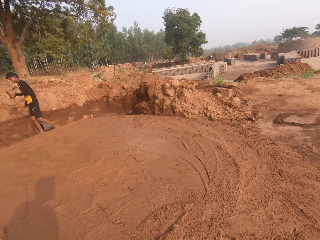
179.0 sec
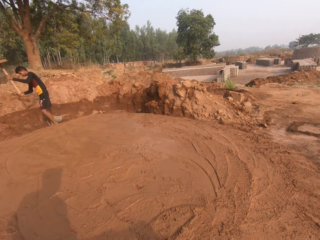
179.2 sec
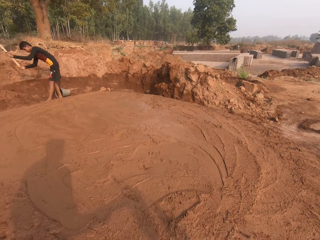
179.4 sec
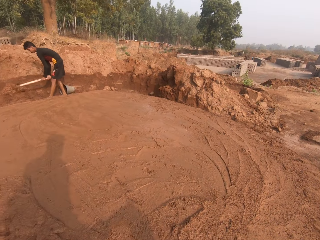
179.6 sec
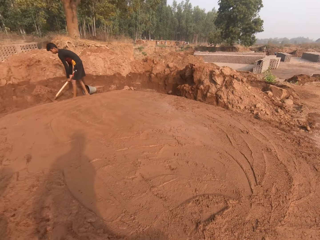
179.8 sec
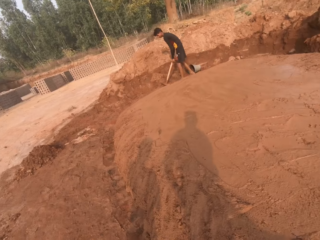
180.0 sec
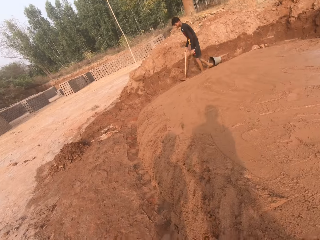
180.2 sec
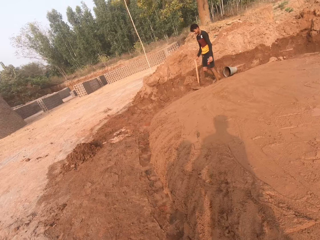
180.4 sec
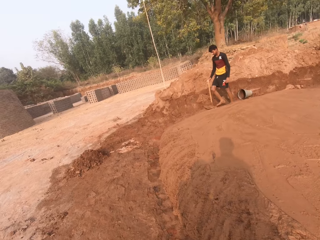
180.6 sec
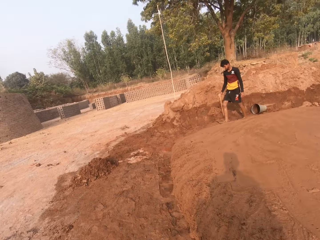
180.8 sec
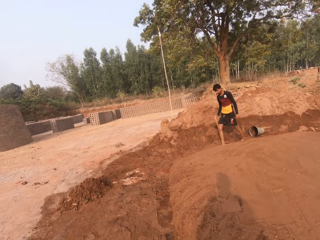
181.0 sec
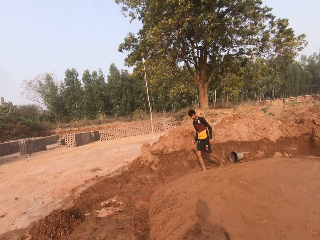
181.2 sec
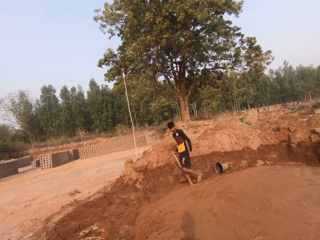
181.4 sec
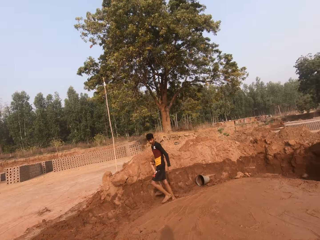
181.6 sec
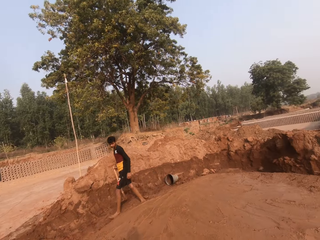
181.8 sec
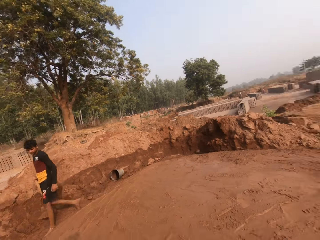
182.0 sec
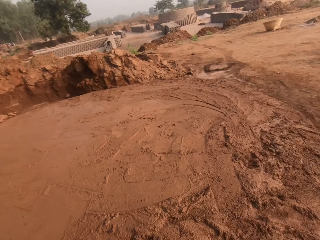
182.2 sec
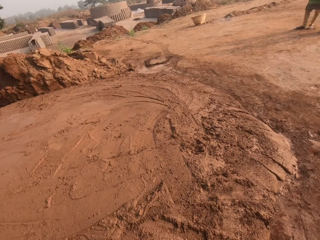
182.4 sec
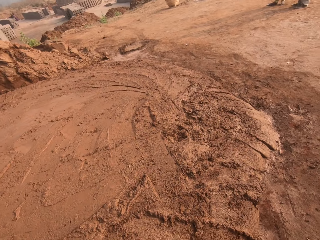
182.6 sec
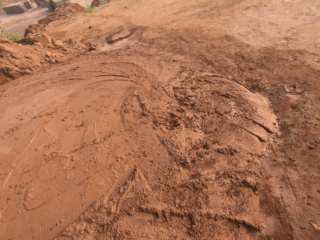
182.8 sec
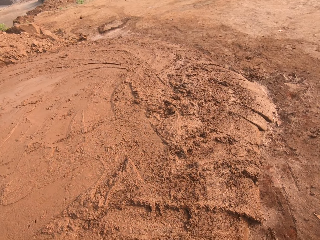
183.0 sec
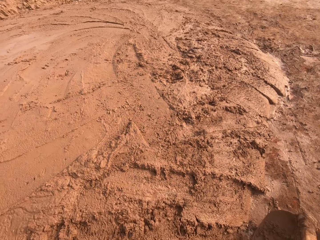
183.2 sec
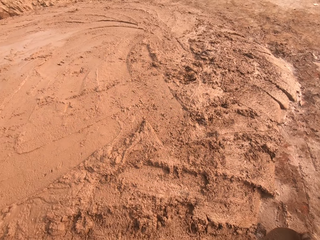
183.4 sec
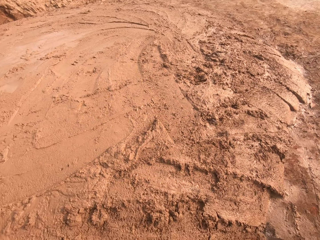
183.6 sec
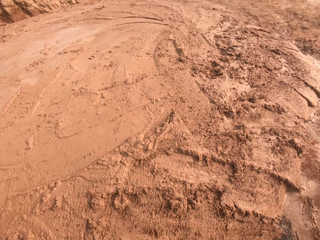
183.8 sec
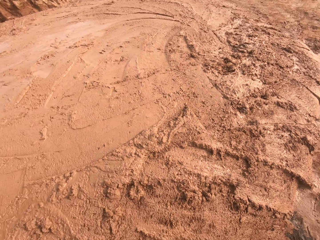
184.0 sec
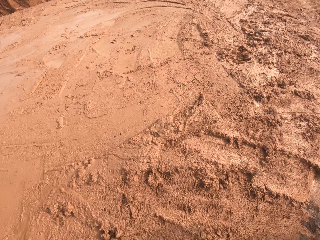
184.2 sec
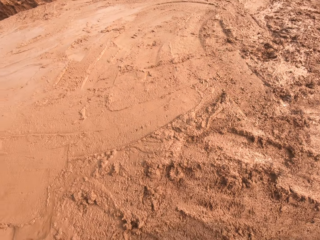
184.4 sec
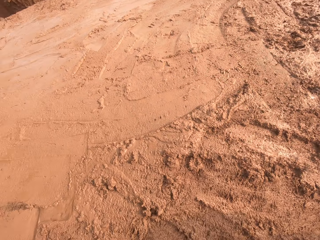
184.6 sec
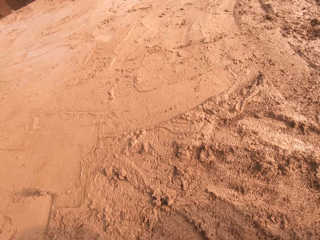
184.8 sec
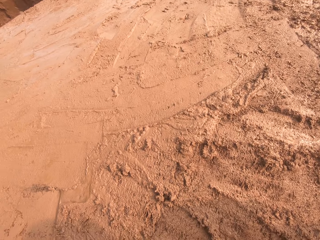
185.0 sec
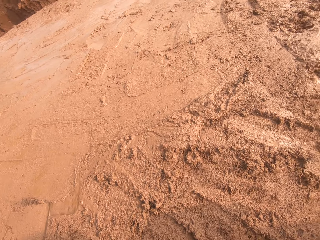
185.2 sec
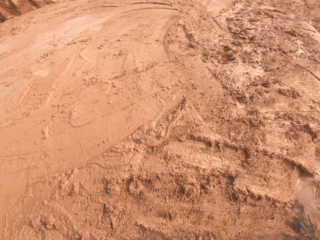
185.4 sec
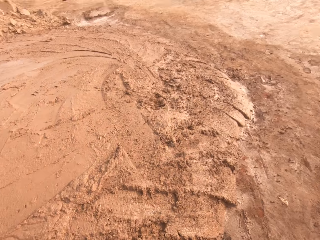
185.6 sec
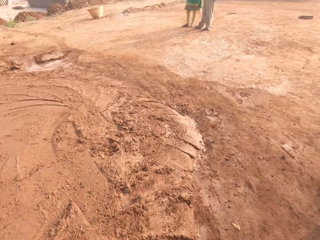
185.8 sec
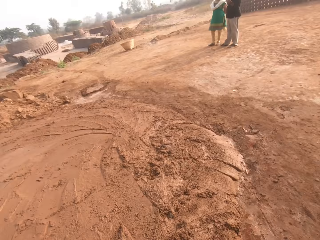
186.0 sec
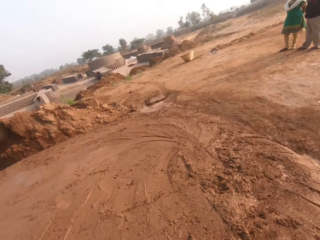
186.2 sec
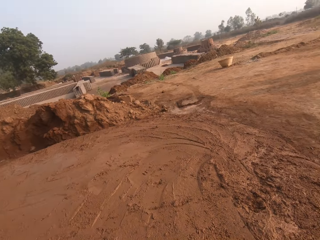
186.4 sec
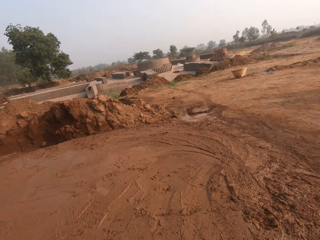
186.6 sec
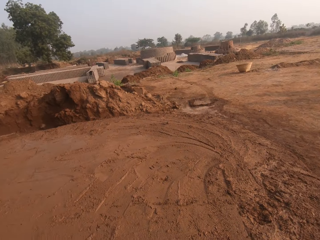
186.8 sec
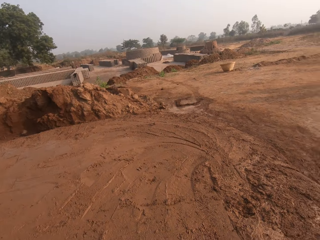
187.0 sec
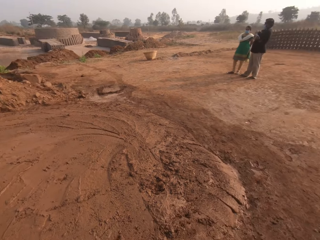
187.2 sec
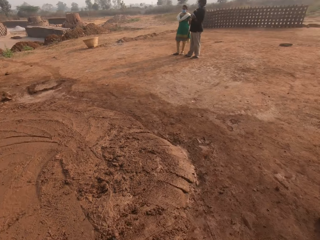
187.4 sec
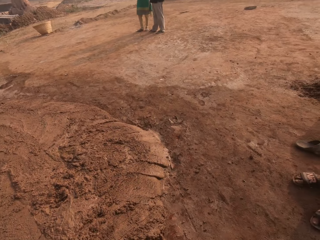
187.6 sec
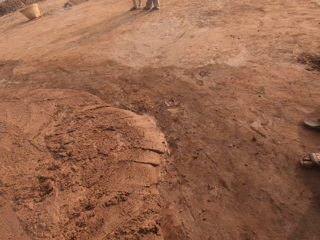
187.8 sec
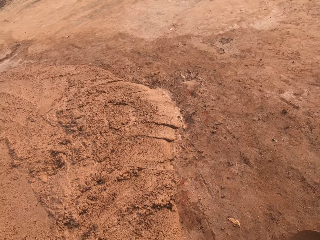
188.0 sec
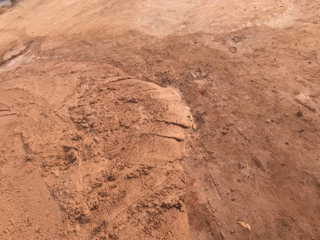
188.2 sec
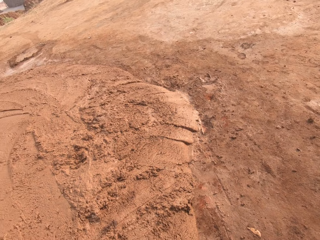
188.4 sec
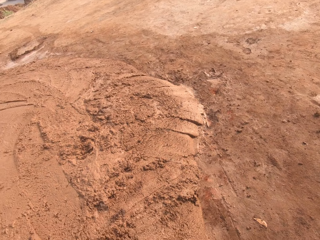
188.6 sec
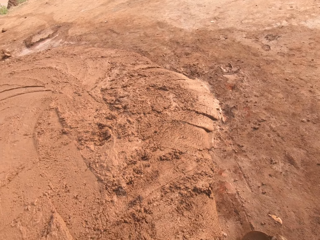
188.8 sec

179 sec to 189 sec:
A man digs with a hoe. The man walks around. The camera wearer collects the mud with the hoe. They look around.

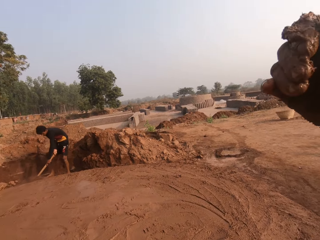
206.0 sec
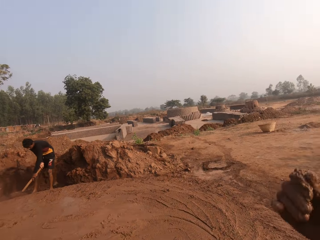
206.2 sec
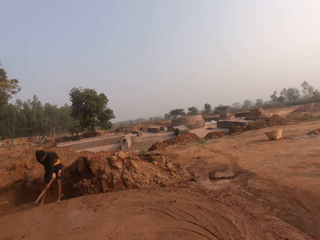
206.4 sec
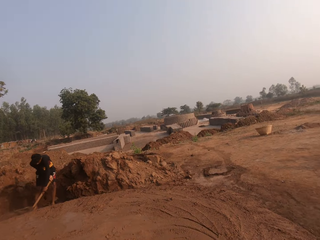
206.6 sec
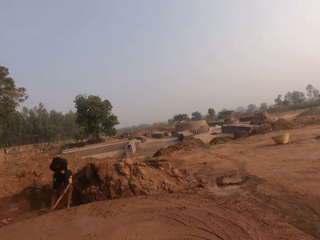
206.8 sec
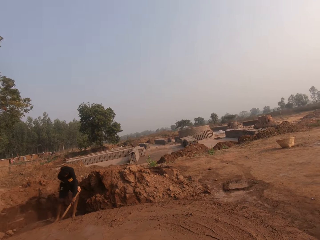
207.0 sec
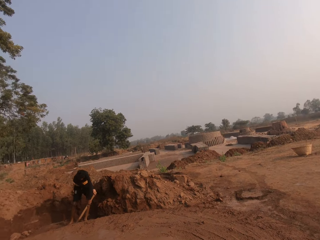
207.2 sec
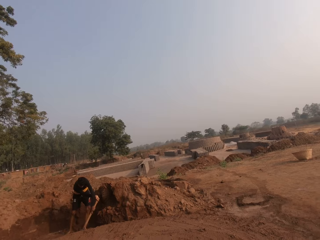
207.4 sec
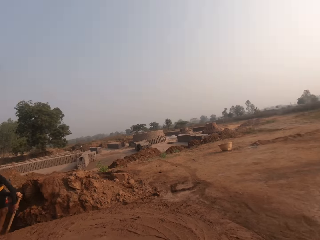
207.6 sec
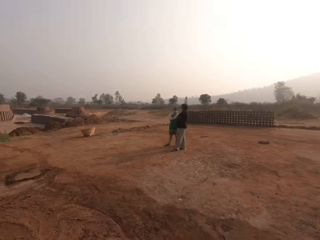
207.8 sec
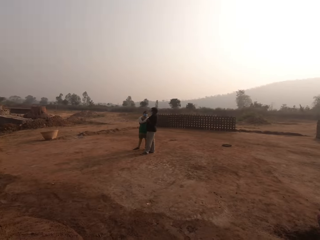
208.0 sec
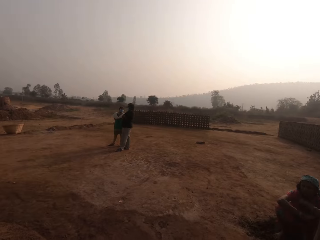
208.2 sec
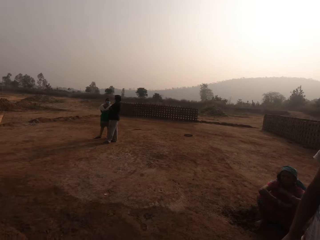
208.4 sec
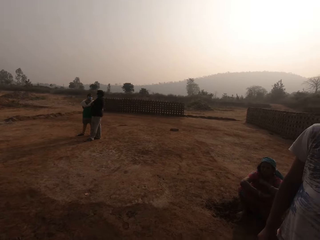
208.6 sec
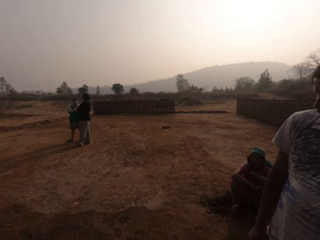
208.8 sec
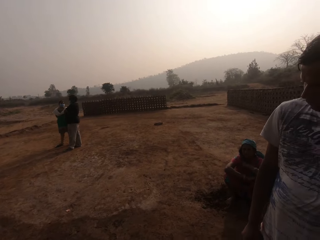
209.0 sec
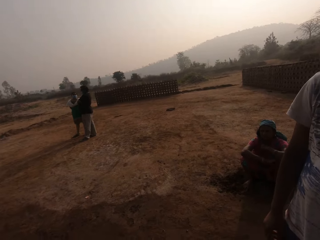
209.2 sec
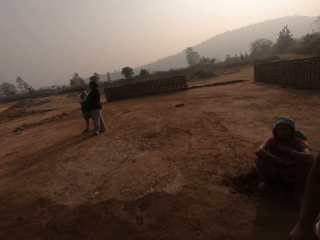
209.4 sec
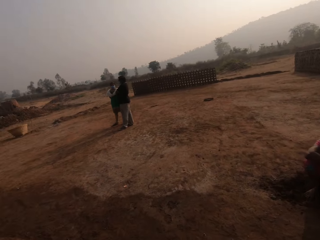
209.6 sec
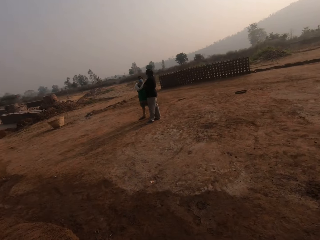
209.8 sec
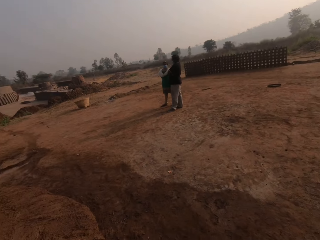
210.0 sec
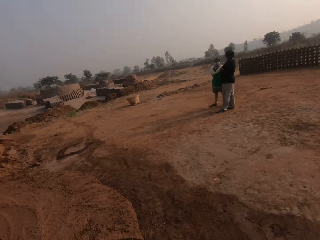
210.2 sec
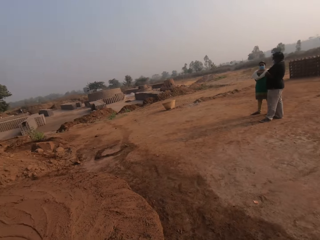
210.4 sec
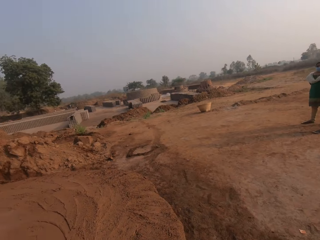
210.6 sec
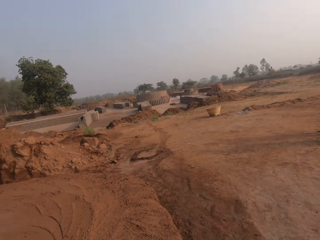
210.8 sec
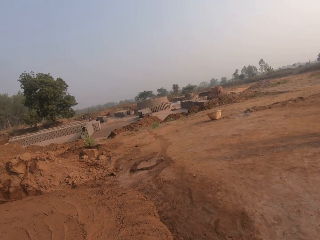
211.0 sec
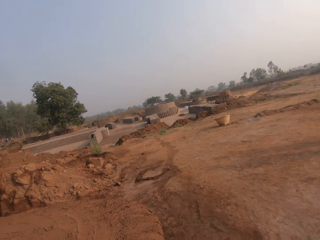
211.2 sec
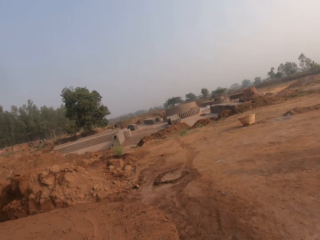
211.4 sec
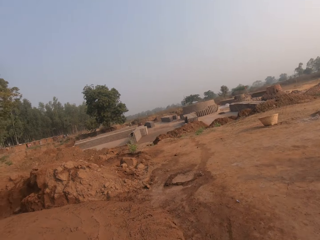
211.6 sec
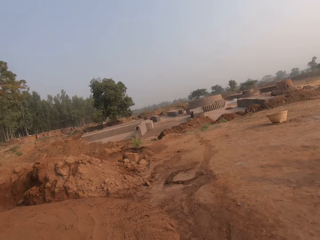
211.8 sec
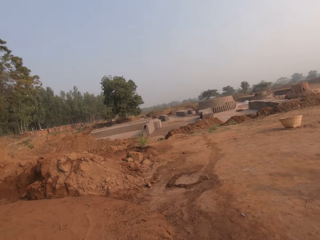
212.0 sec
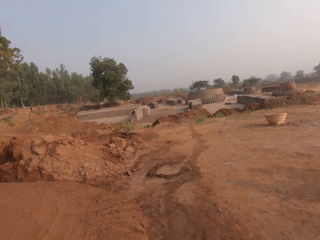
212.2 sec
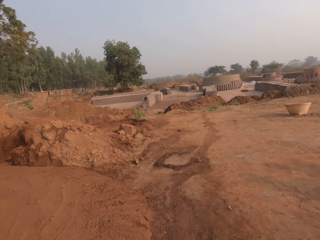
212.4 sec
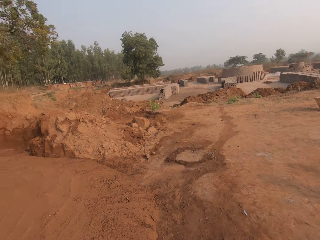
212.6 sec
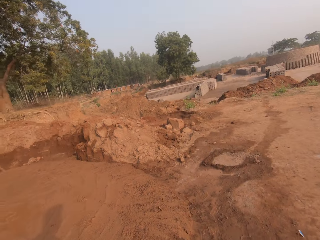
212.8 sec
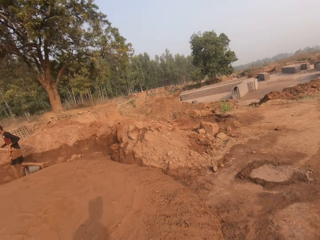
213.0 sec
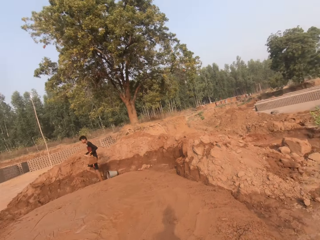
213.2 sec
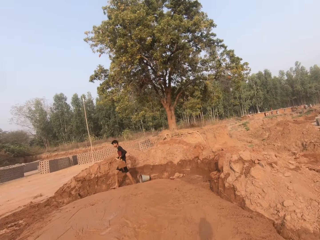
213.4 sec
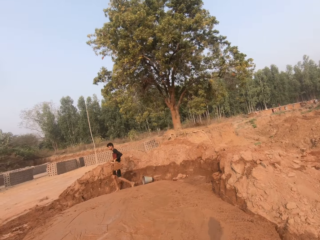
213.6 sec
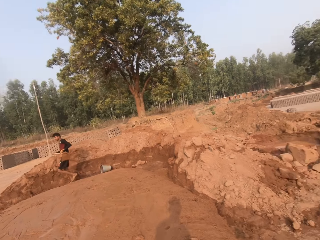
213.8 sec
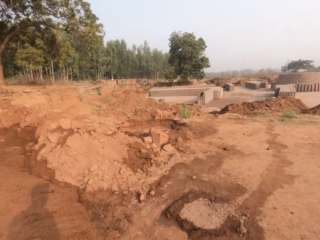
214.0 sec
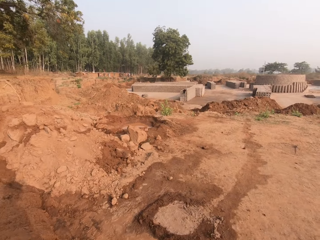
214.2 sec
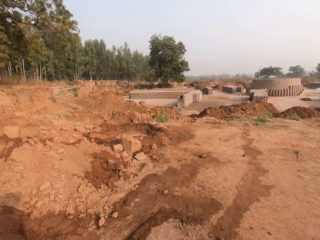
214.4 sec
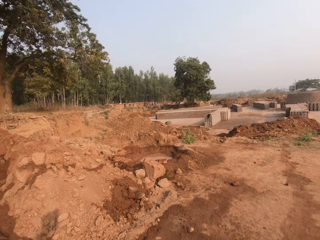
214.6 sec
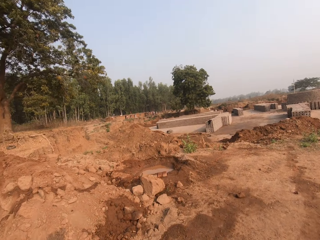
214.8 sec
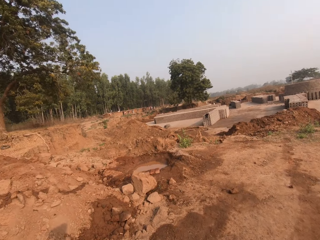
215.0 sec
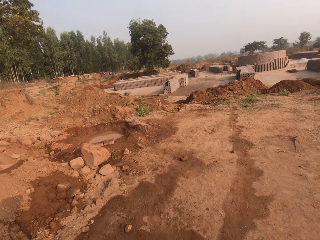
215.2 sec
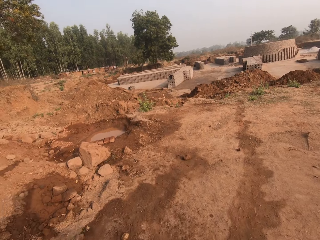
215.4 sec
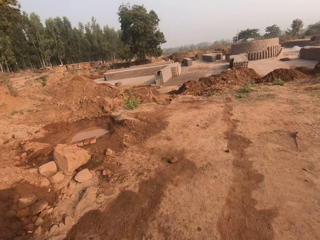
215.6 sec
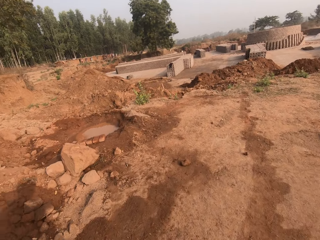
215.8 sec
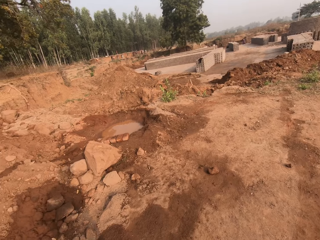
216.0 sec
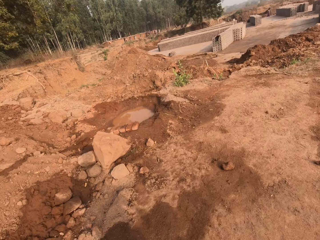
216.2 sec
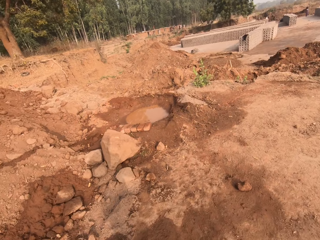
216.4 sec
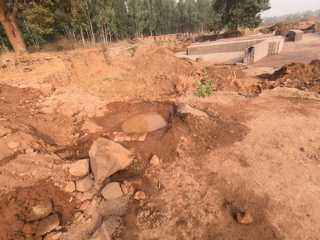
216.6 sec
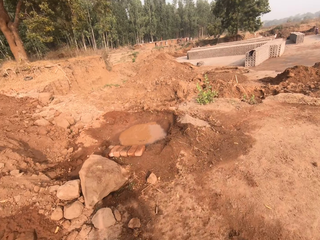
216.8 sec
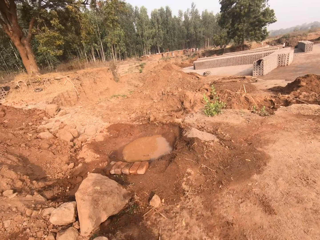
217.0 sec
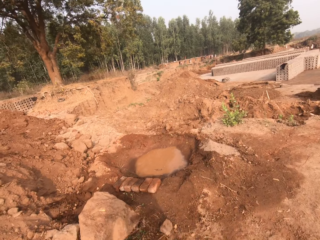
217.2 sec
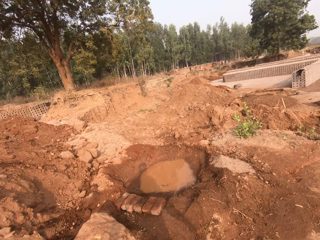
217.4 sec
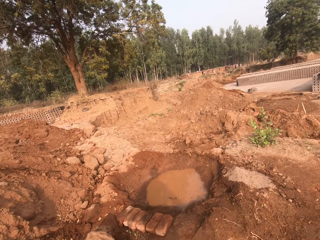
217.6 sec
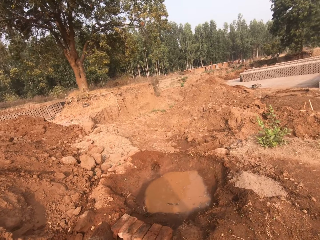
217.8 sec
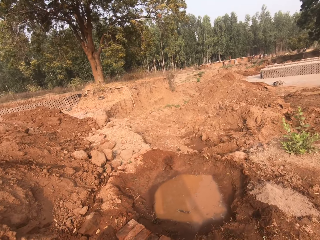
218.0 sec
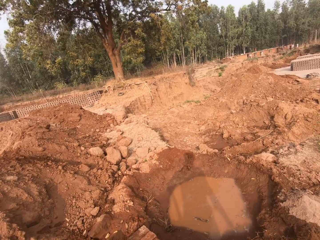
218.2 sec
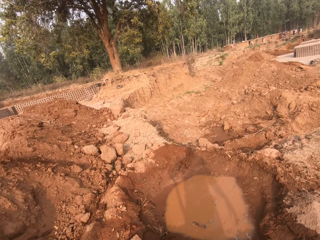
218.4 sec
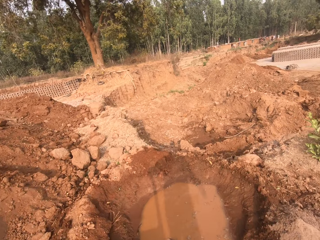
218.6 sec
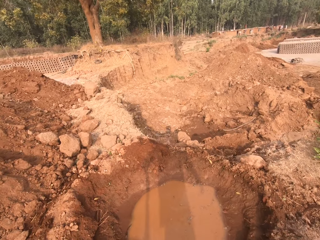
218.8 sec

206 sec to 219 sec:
The camera wearer walks around. A man walks around.
